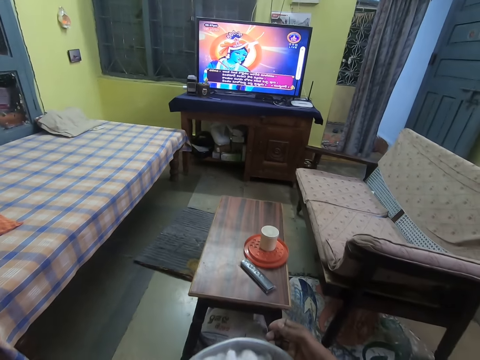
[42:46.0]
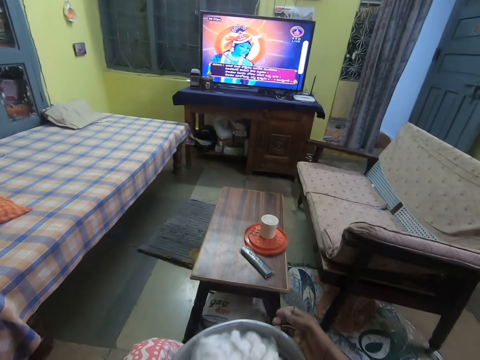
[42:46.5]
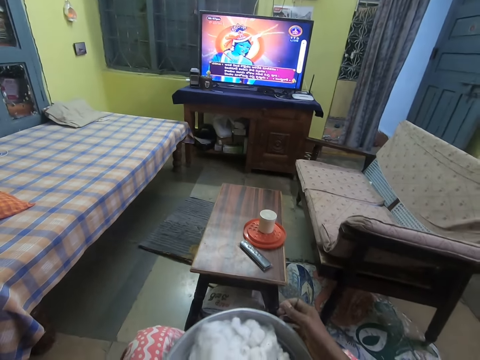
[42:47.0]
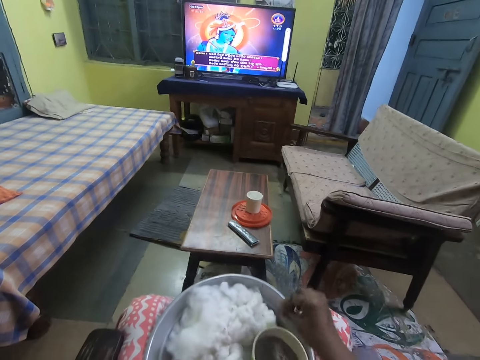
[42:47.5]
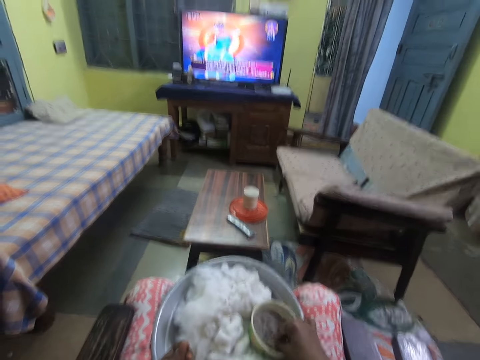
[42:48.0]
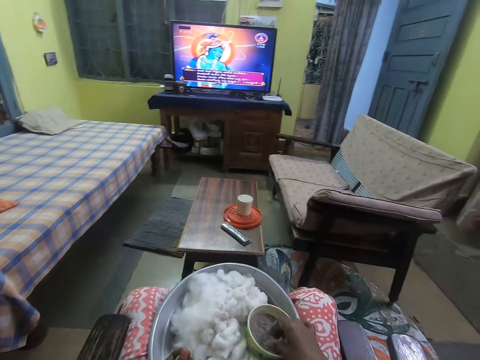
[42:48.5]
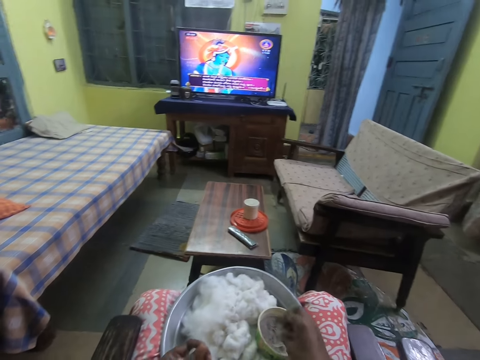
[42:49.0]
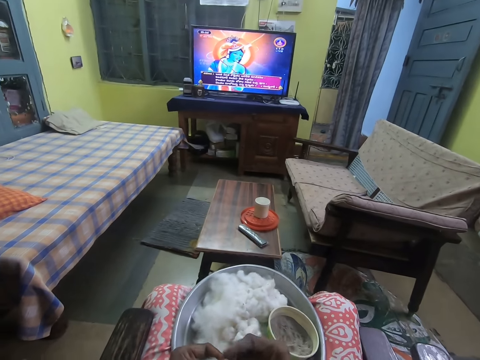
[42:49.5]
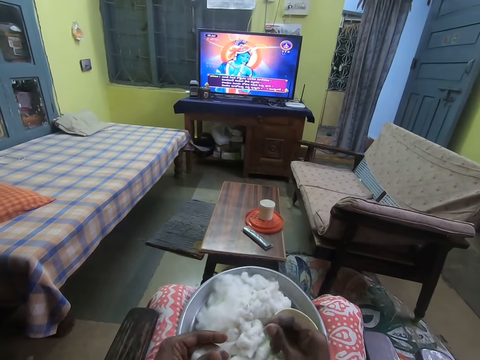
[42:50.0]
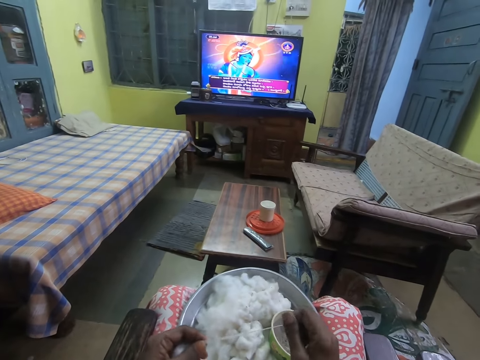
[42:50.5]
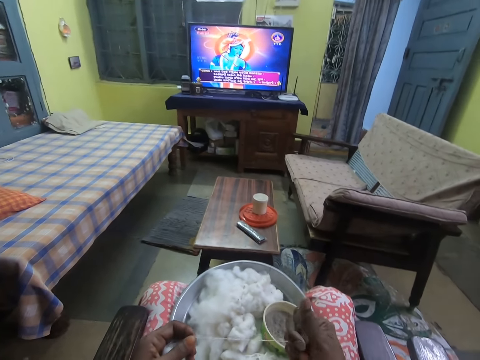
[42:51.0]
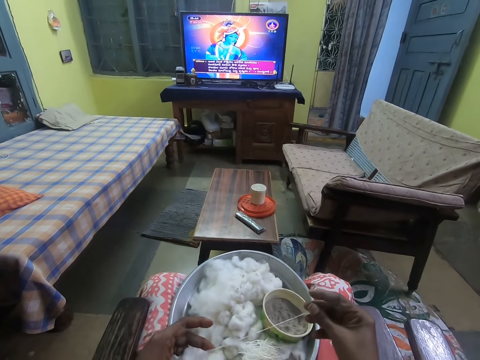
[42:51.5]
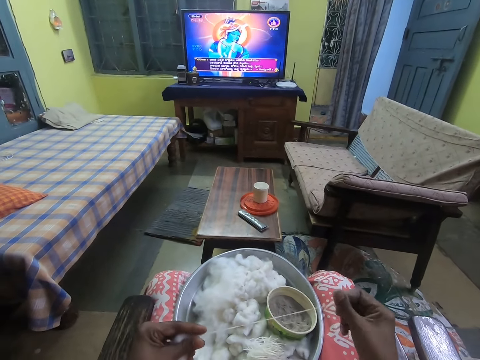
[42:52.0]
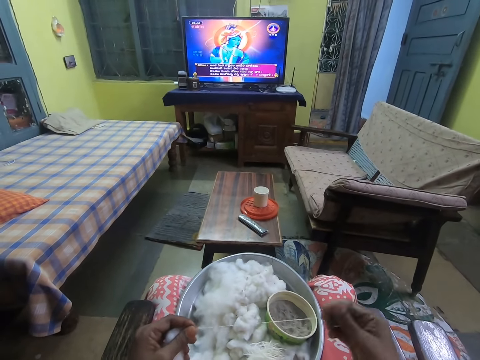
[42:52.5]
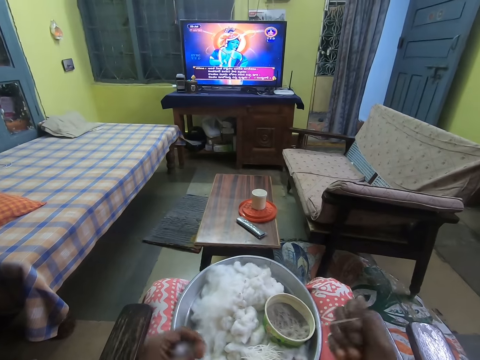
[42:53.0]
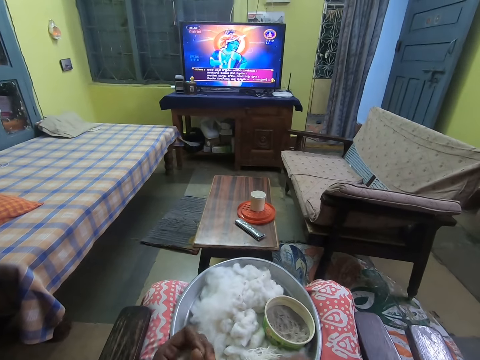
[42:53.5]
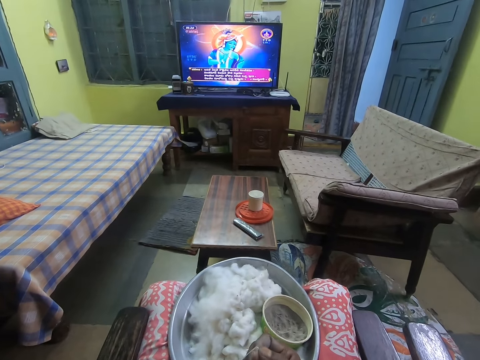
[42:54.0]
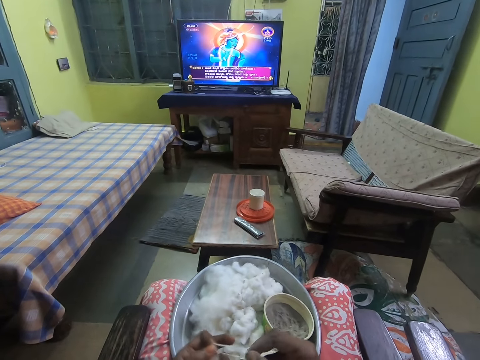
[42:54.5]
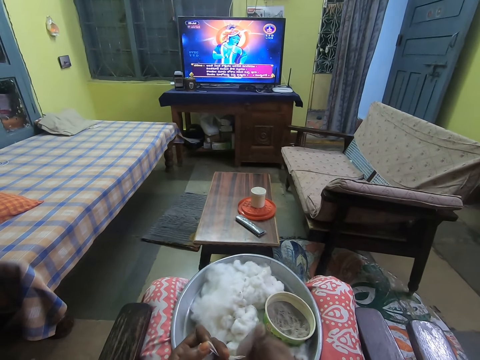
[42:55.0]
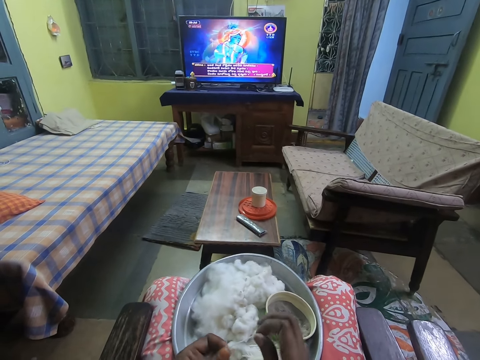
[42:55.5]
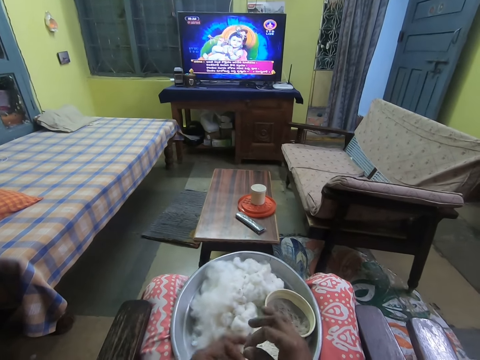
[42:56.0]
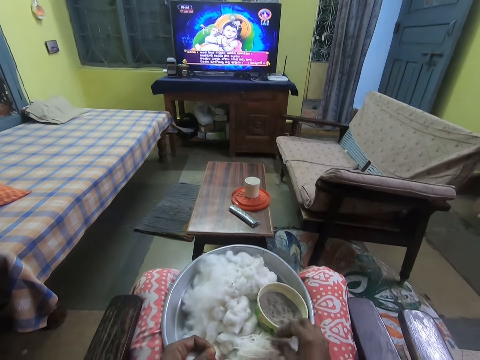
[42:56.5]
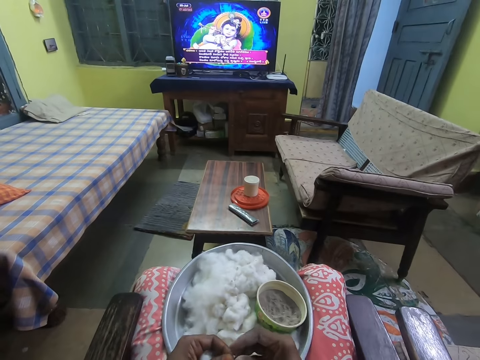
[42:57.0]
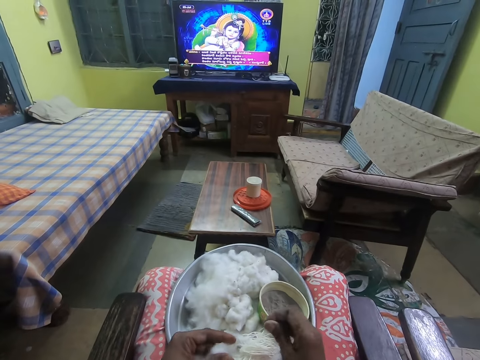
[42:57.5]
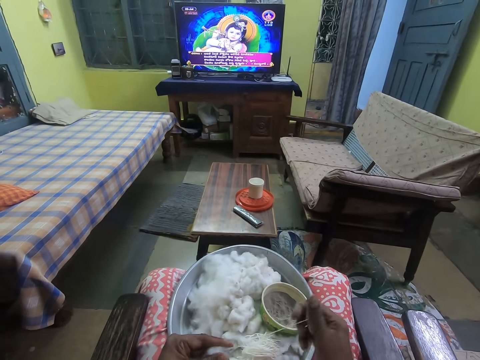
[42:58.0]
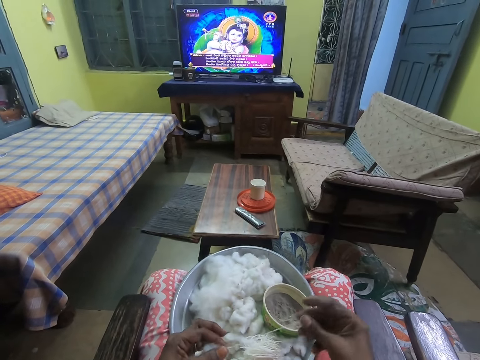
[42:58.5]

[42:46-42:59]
The camera wearer touches the ashes in the bowl on the tray with her right hand. She unwinds the cotton wool into thread. She picks the cotton from her left hand with her right hand and rolls the cotton with both hands.

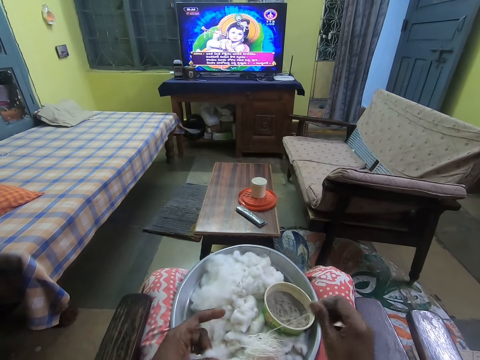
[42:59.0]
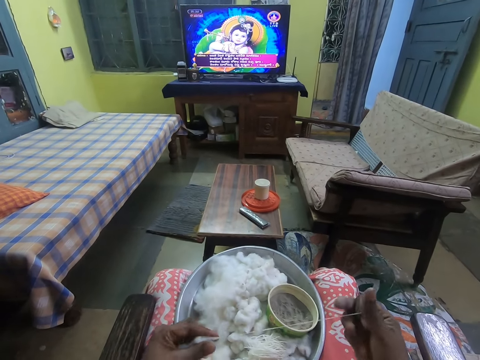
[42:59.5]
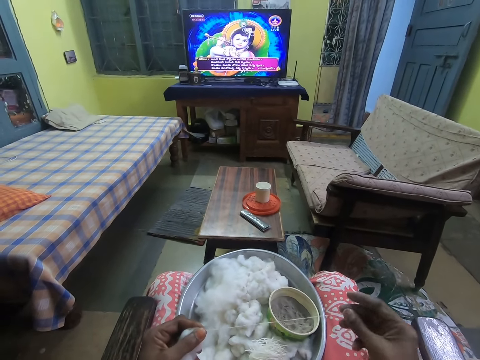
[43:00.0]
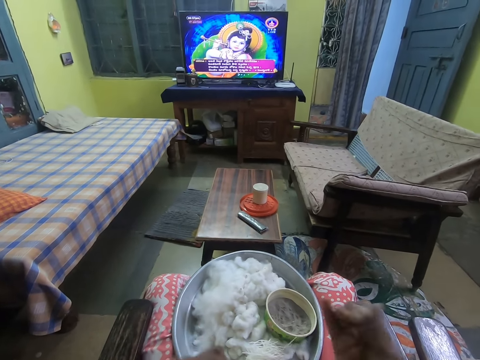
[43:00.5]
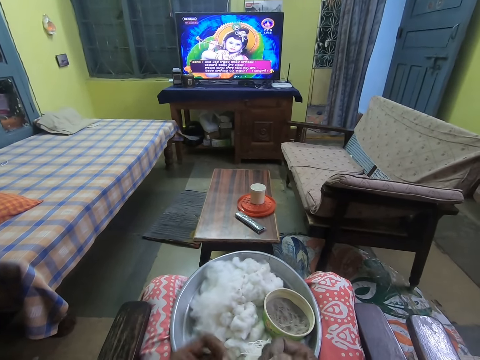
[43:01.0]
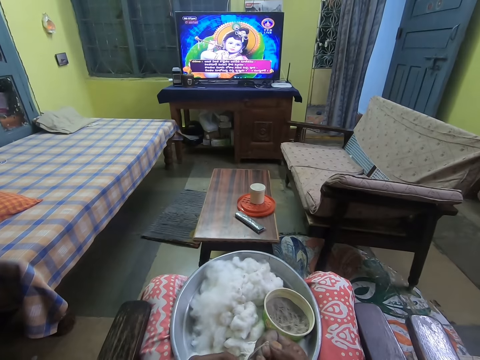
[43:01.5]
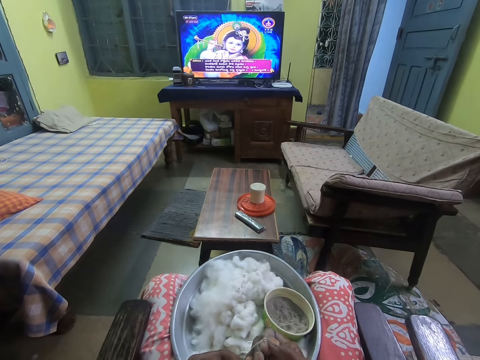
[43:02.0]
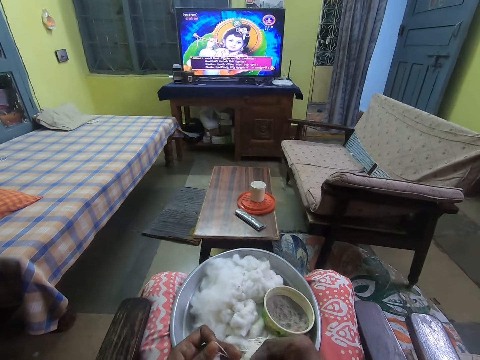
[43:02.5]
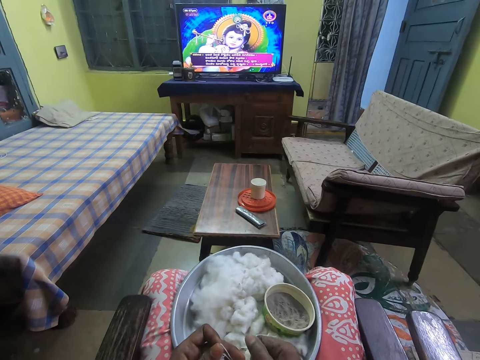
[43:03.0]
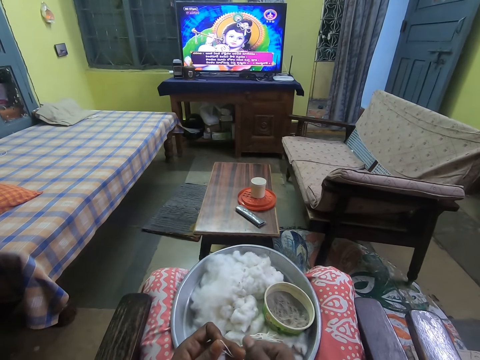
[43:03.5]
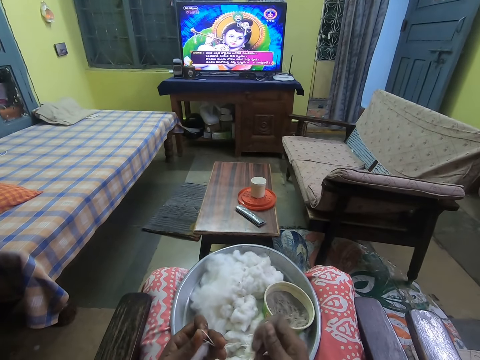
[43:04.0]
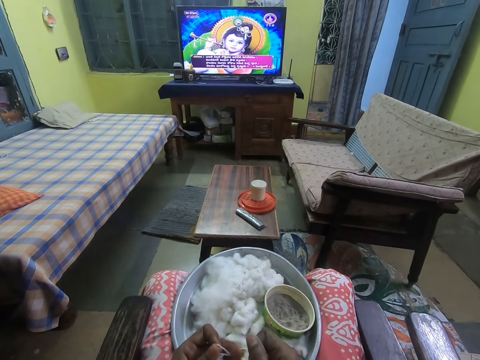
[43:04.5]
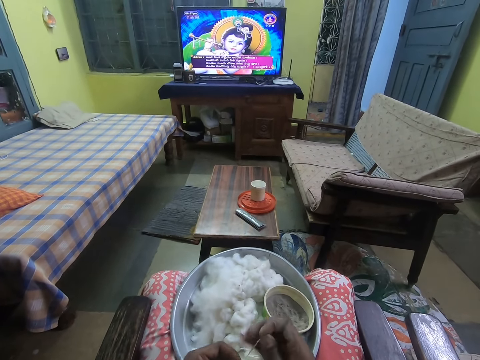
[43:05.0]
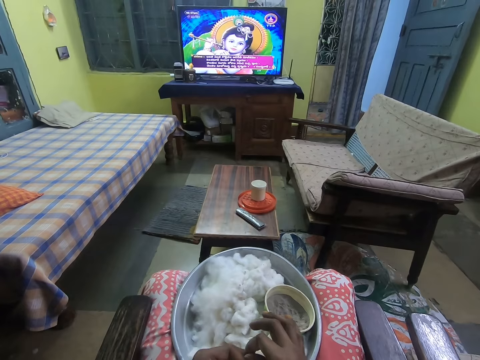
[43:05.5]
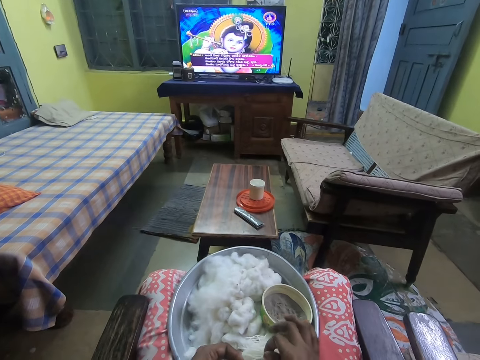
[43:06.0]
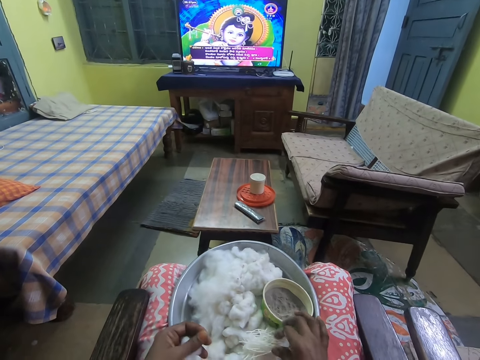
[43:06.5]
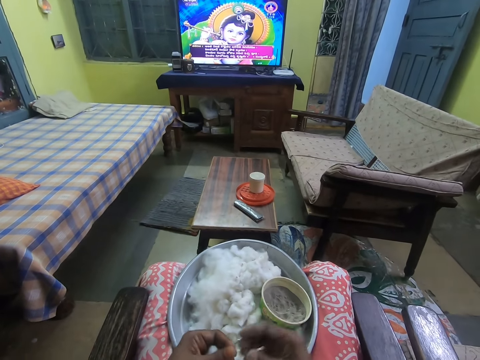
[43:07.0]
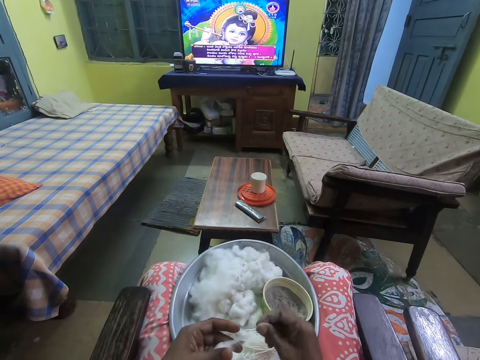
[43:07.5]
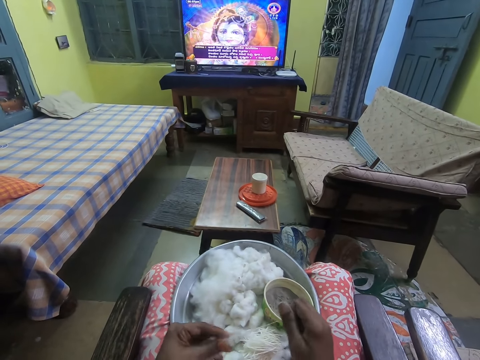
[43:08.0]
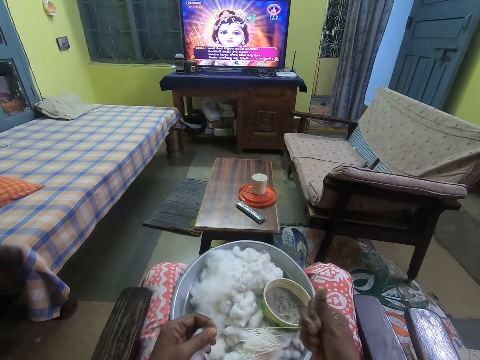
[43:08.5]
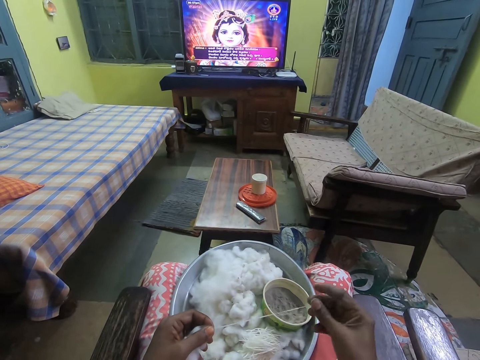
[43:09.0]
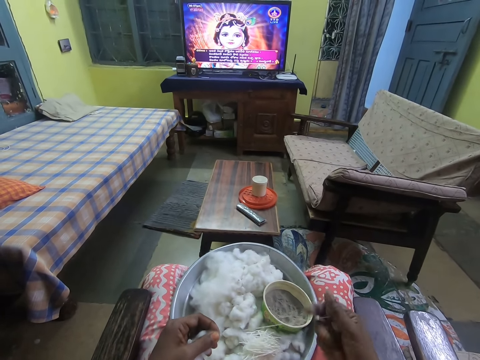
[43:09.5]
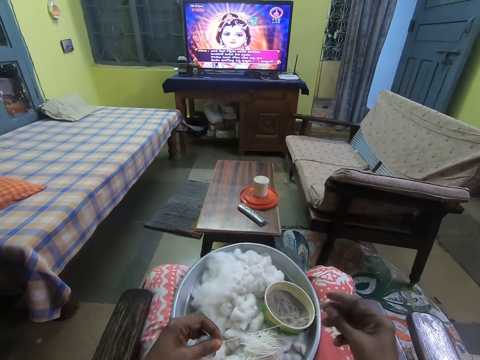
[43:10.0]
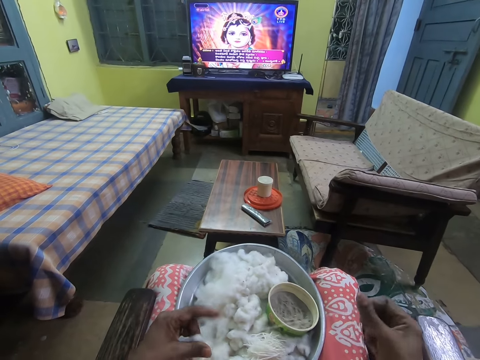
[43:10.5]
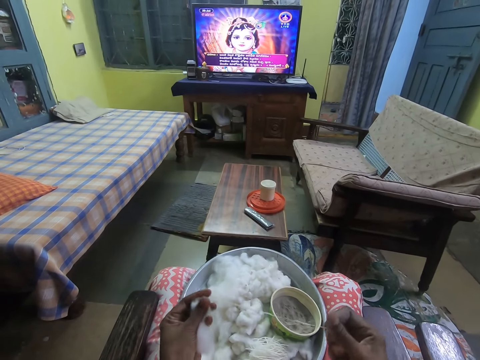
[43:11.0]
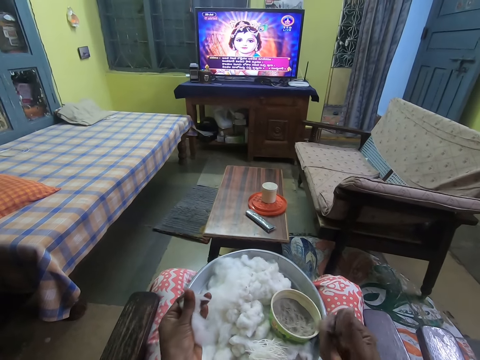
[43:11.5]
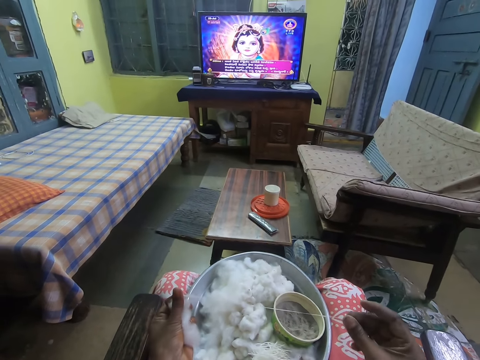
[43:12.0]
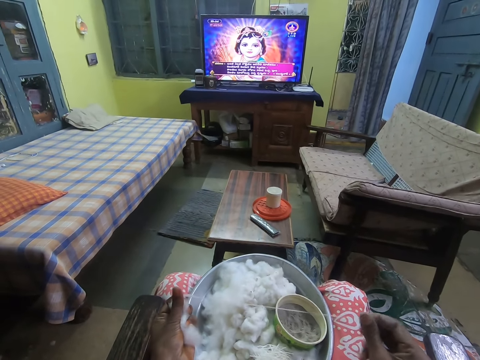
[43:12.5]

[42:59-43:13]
The camera wearer places the cotton wool thread in the tray. They unwind the cotton wool into thread.
